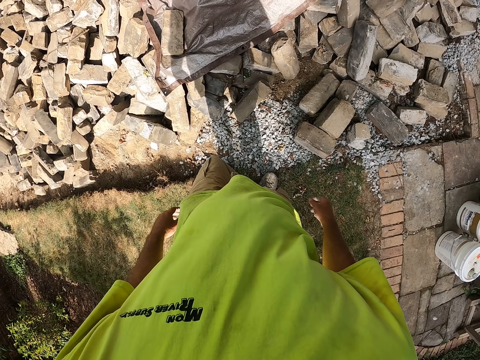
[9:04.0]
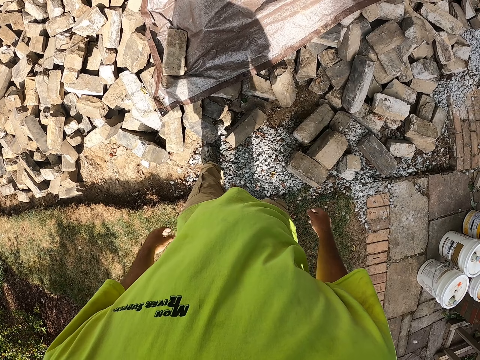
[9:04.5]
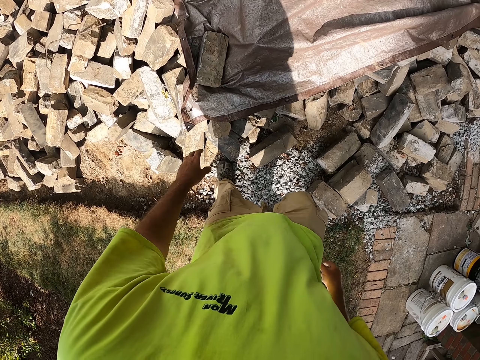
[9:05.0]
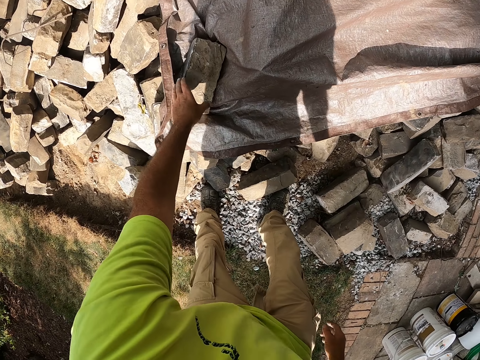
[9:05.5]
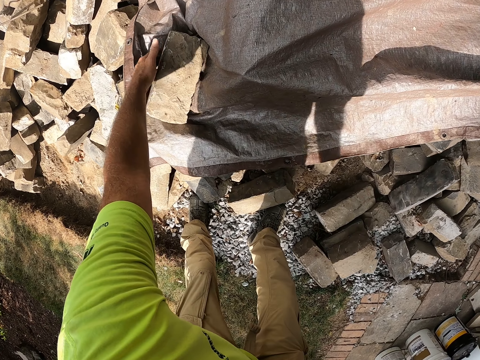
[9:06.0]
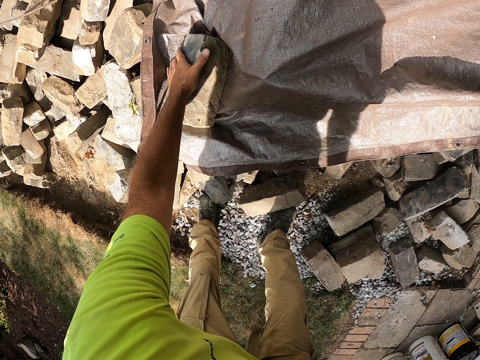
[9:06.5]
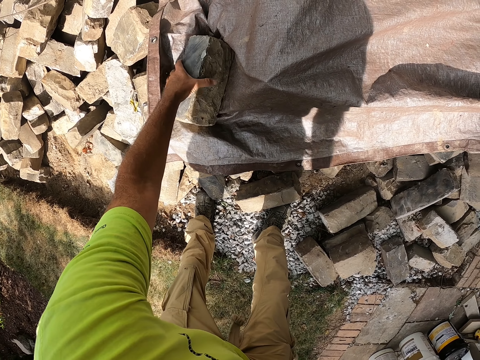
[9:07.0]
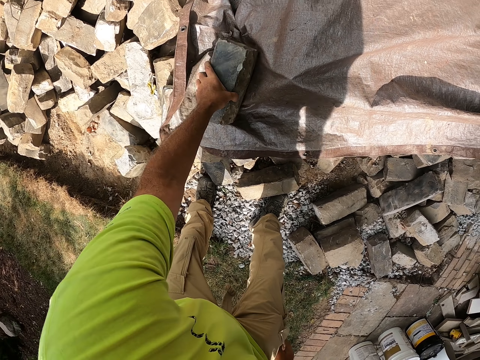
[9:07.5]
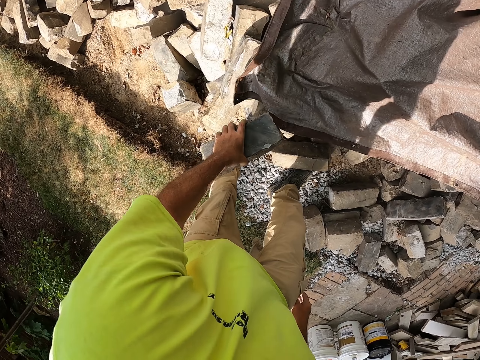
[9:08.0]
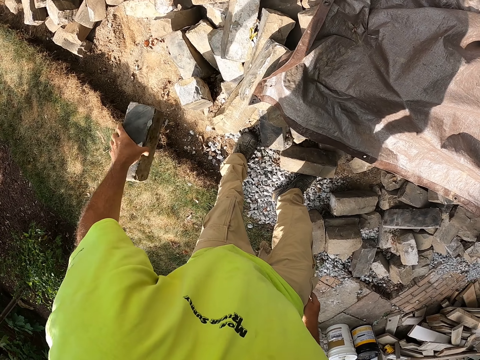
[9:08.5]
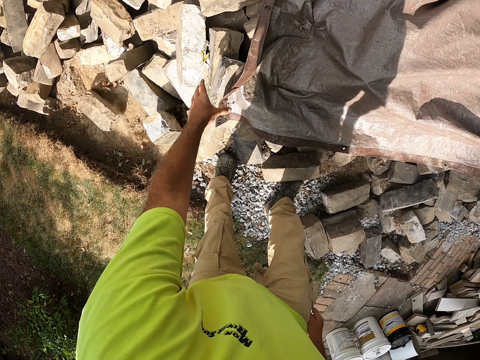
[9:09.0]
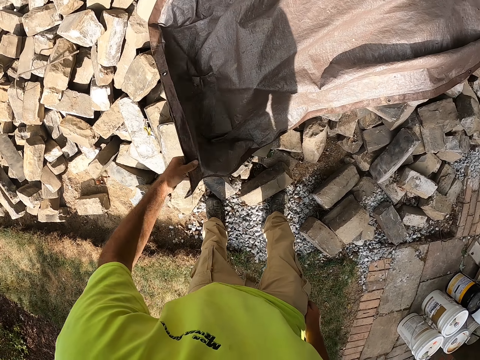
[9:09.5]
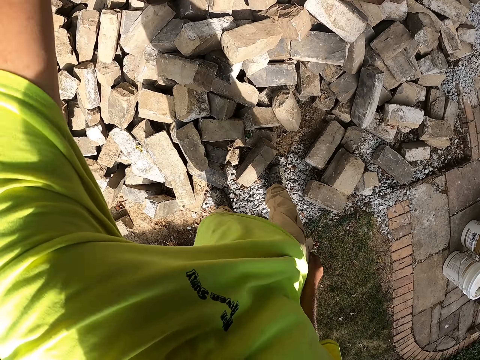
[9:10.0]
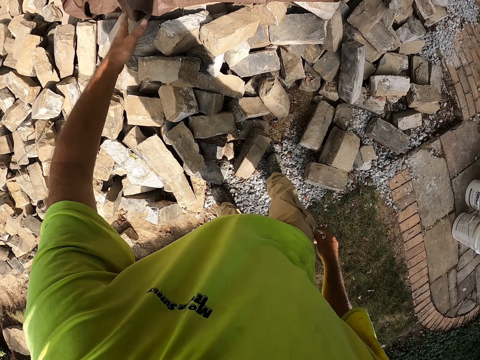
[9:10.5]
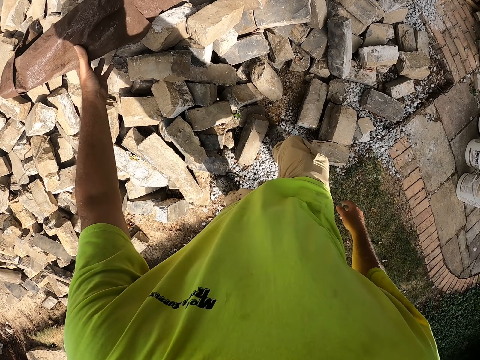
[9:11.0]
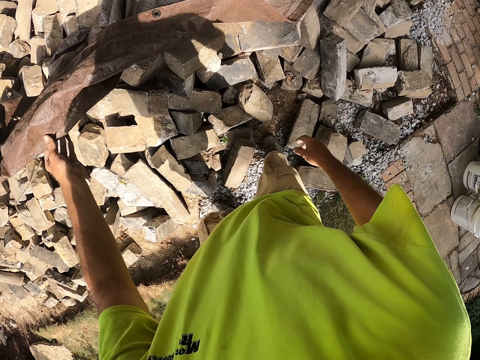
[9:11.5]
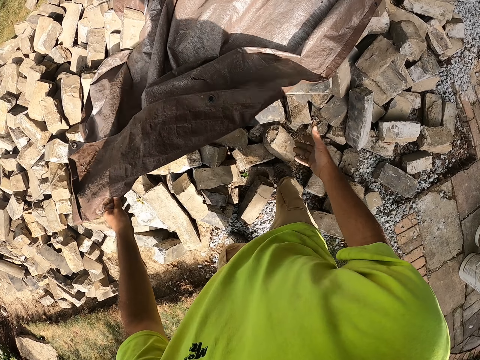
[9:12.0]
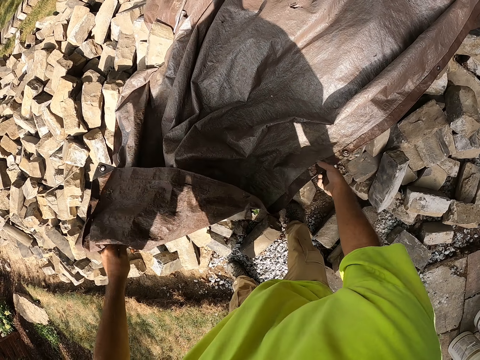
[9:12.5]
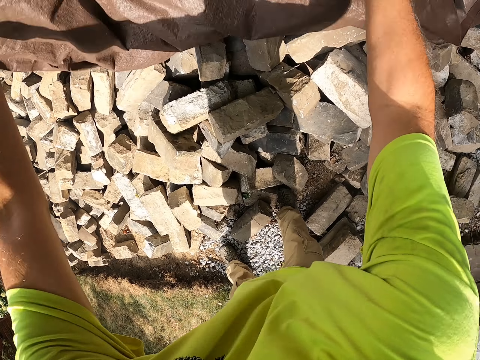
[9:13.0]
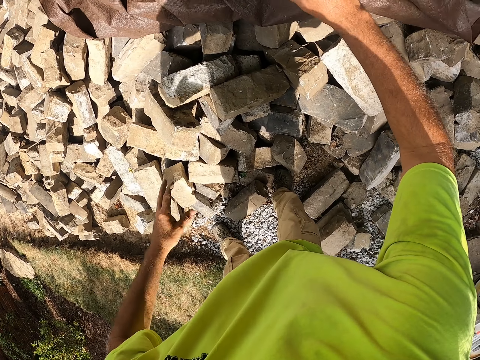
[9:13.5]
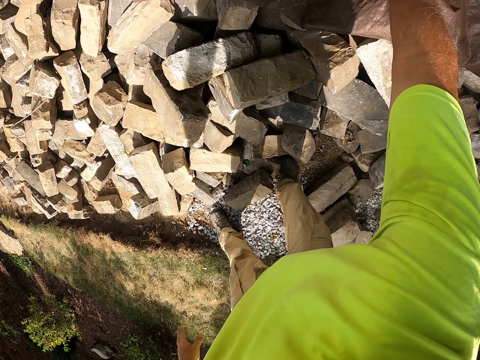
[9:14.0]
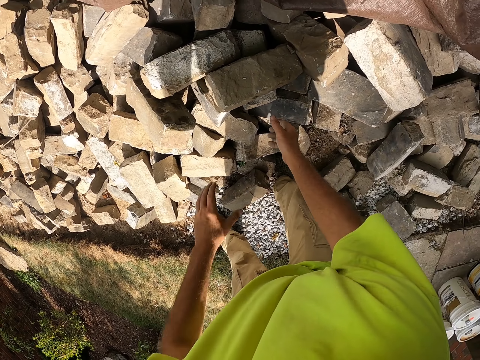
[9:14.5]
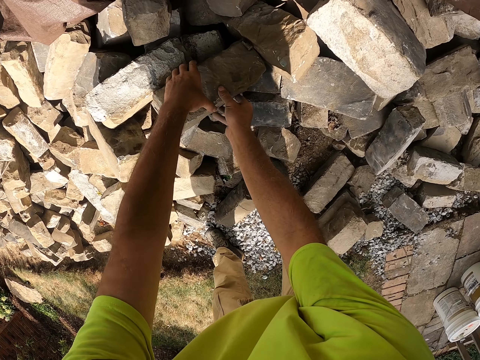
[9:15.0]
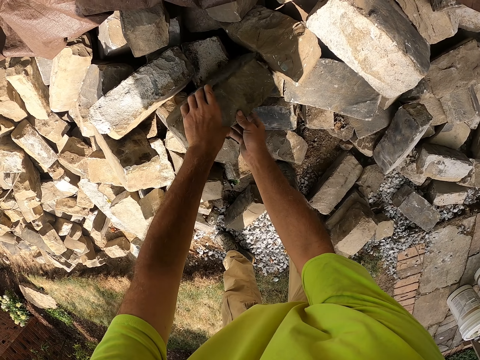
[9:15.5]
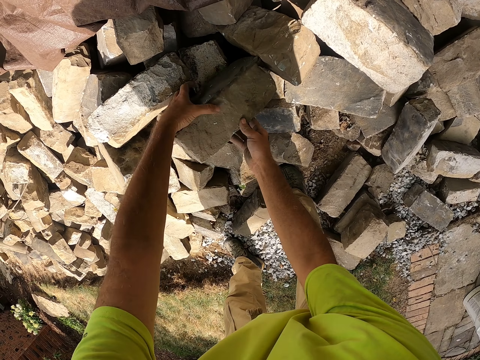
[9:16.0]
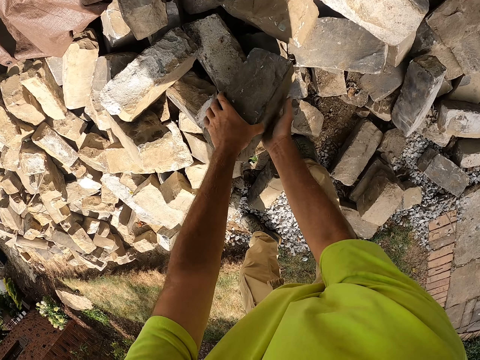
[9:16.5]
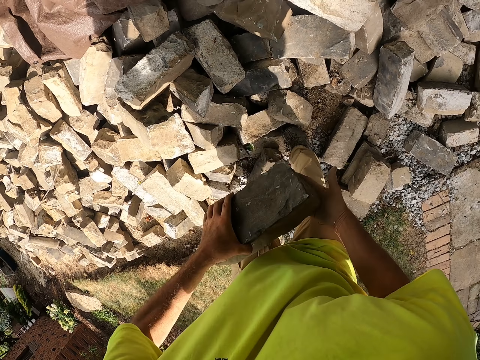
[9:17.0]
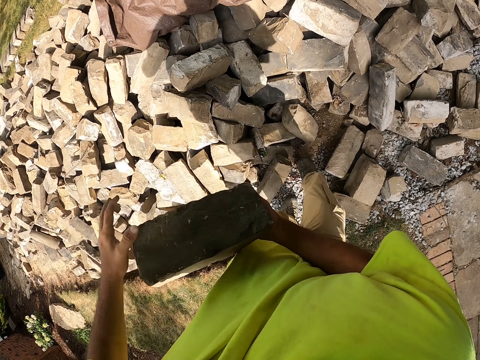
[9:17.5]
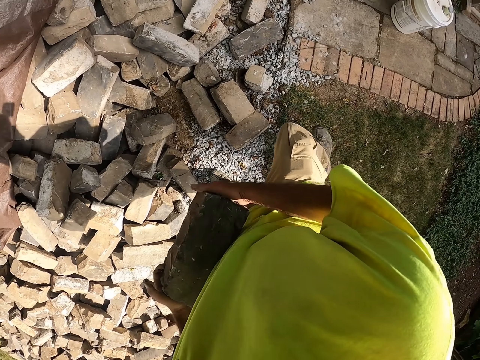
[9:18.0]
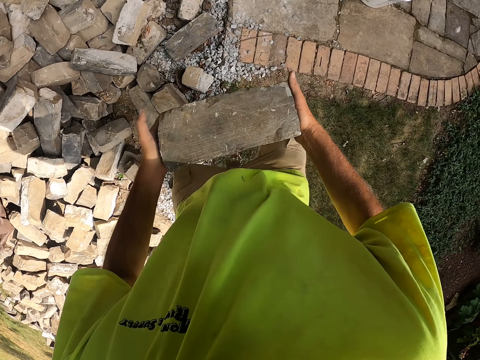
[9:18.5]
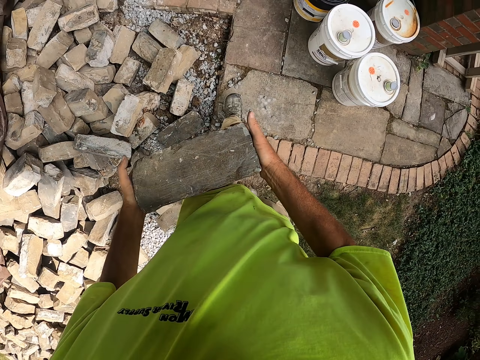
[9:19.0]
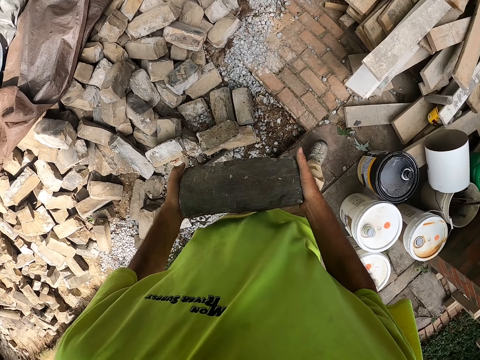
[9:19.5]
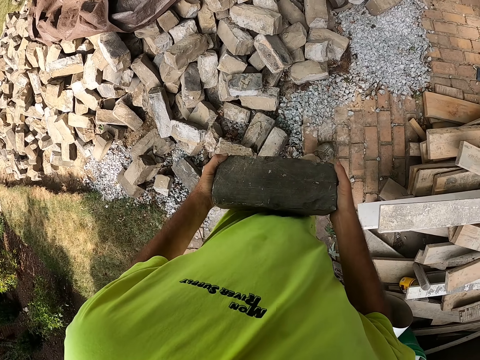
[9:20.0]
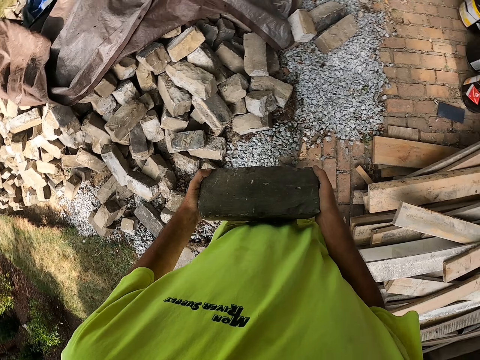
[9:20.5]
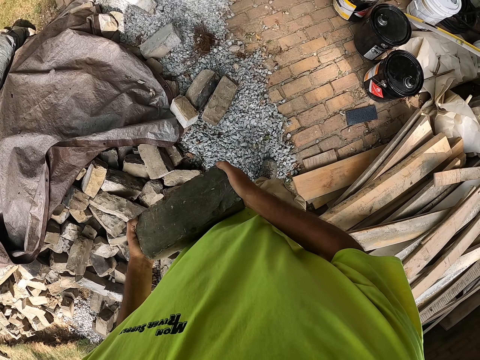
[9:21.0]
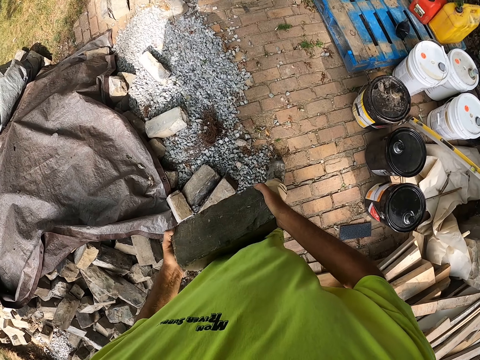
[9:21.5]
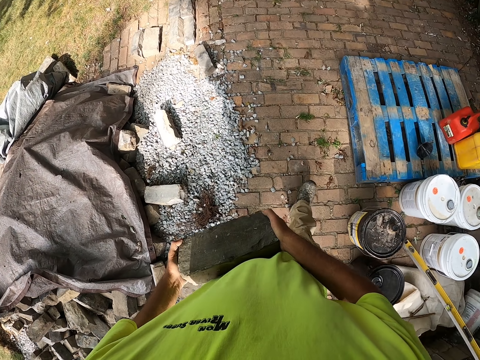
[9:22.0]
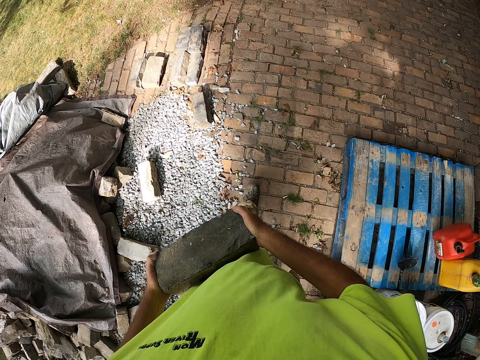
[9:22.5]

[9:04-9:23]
The camera wearer picks the brick from the ground. They drop the brick to the ground and move a tarp. They hold the sack with both hands. They pick the brick. They hold the brick. They walk.

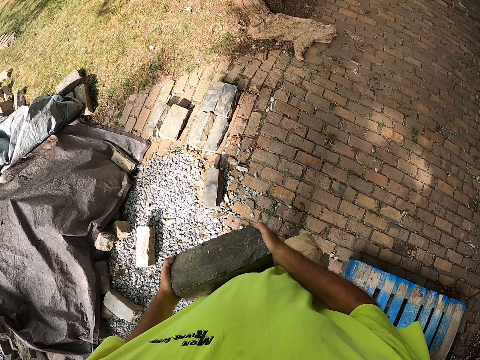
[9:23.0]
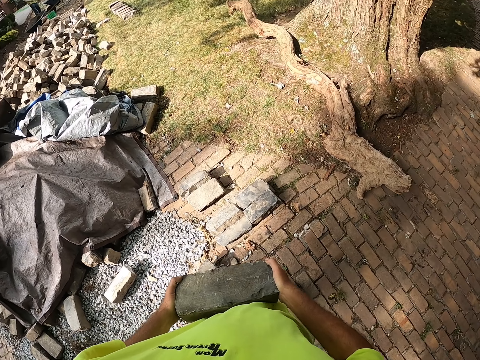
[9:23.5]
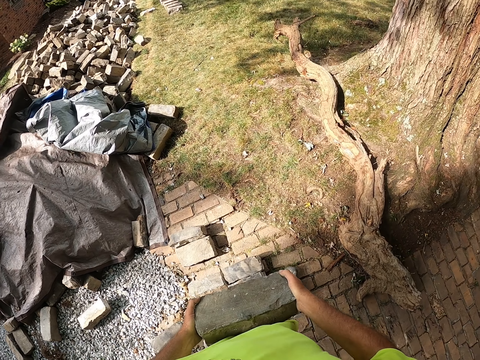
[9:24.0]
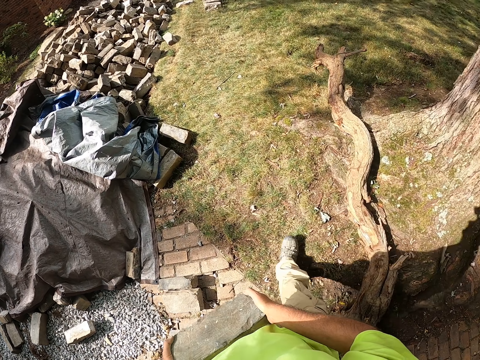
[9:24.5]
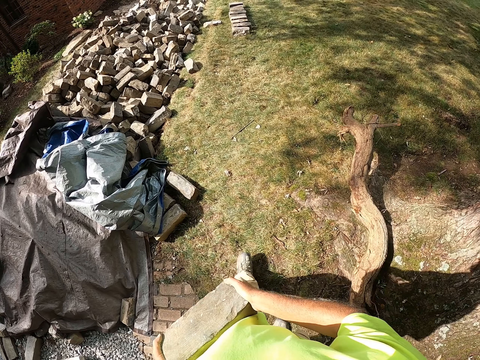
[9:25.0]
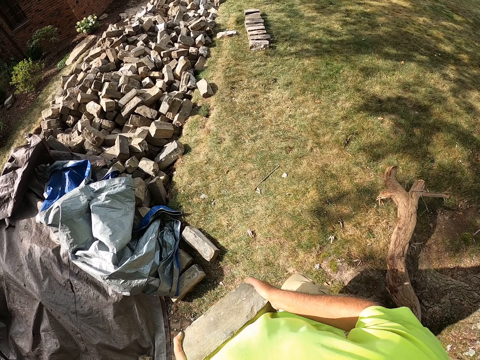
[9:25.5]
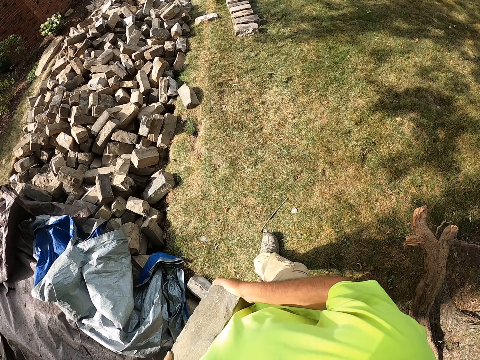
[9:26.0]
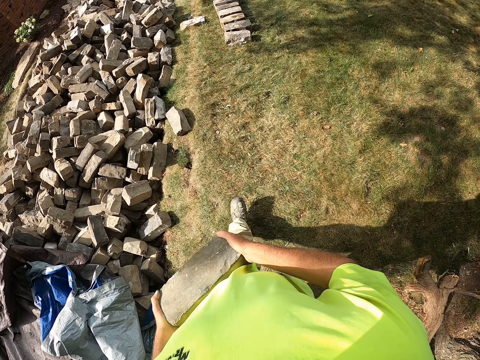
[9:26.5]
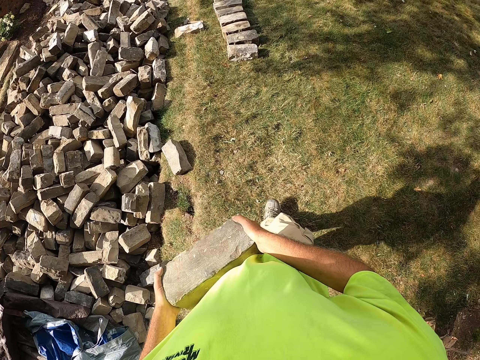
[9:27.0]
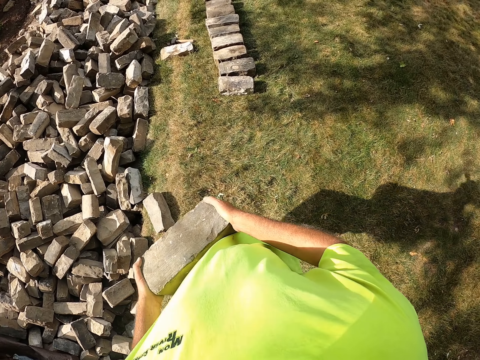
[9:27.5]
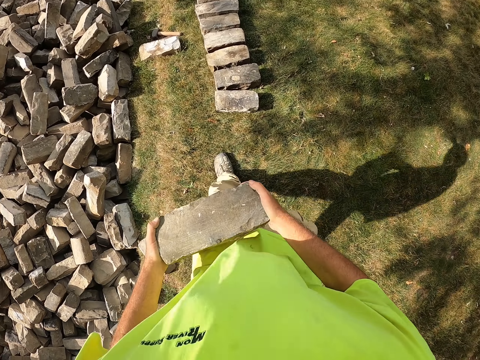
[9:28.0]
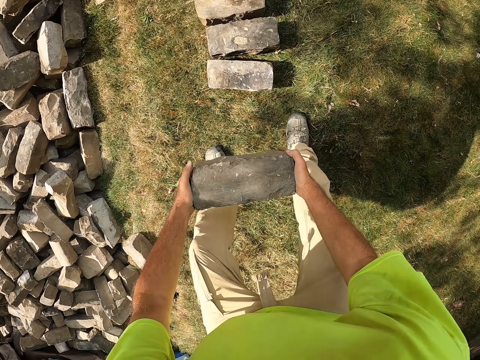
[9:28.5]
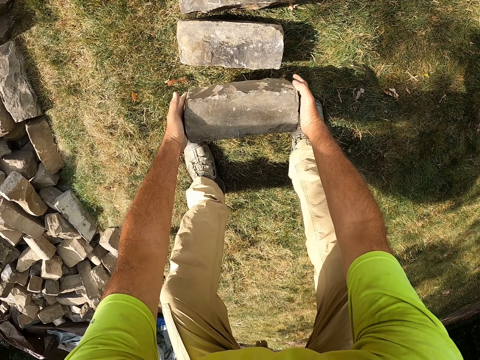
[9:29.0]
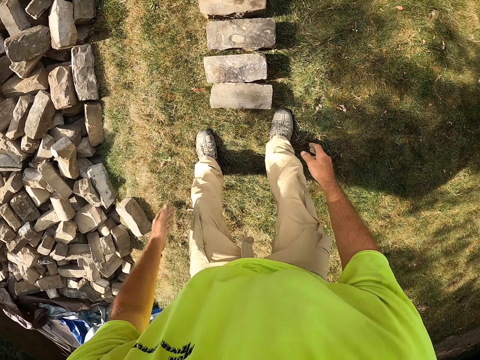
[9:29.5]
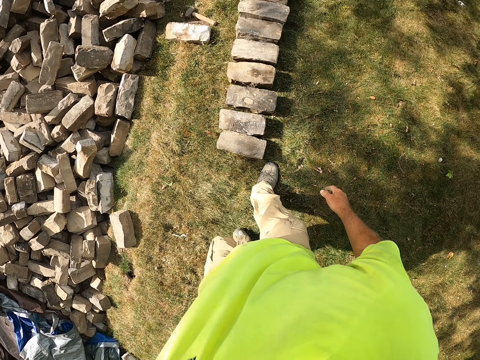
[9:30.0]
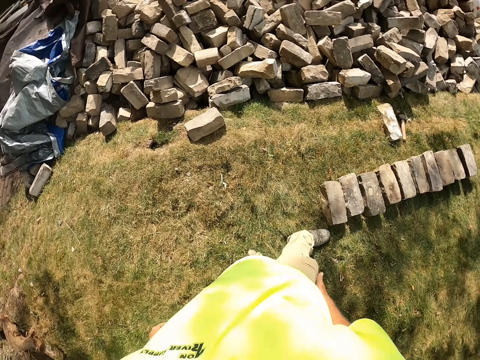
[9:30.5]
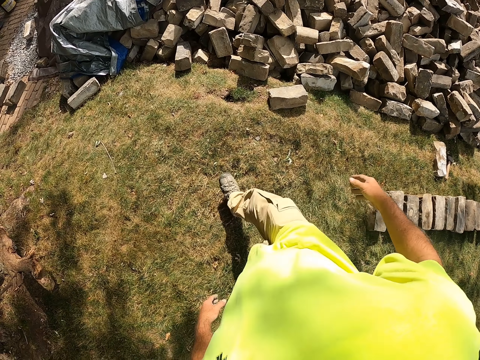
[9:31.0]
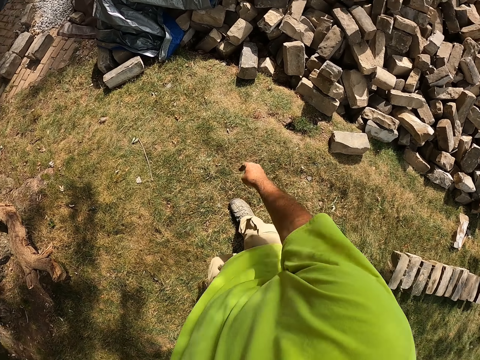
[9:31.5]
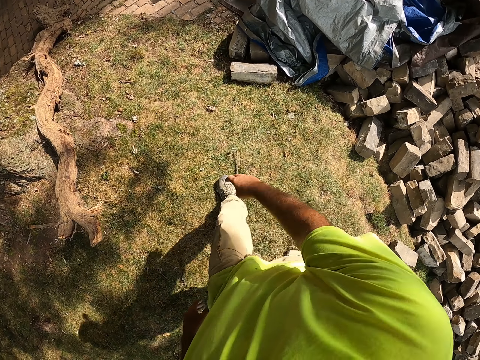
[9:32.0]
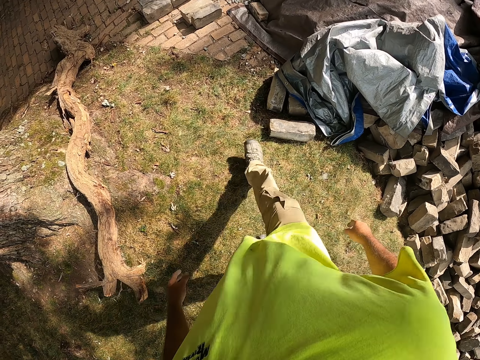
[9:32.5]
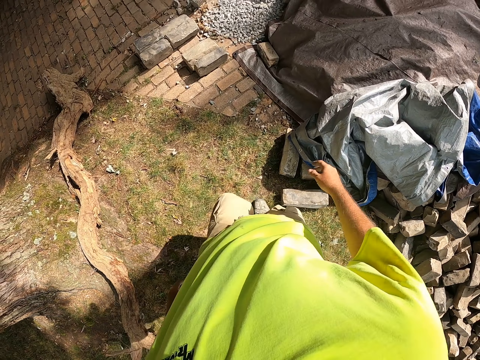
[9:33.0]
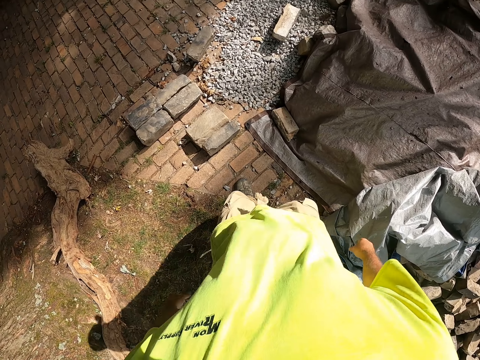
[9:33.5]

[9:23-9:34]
The camera wearer puts the brick on the grass. They walk.
